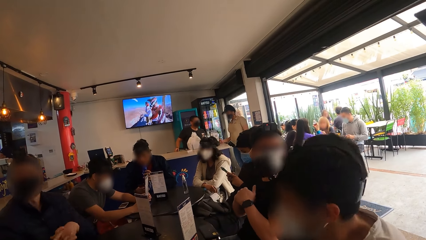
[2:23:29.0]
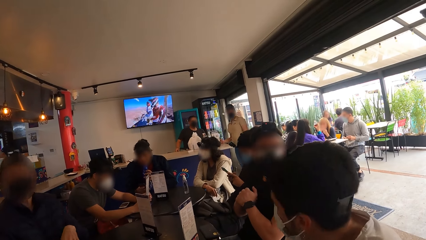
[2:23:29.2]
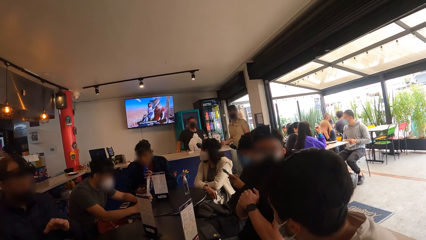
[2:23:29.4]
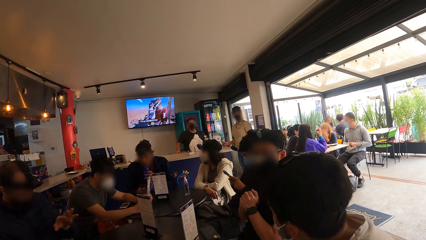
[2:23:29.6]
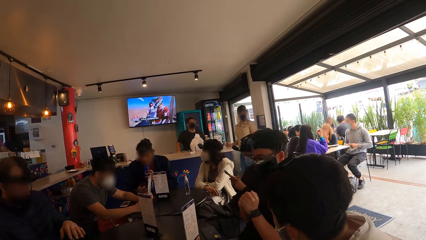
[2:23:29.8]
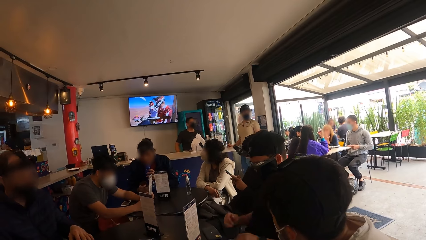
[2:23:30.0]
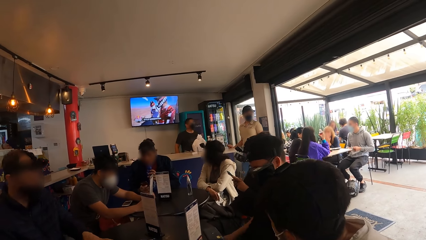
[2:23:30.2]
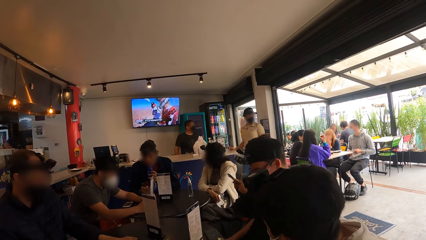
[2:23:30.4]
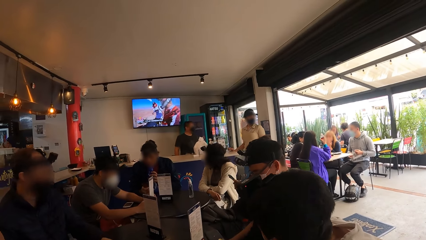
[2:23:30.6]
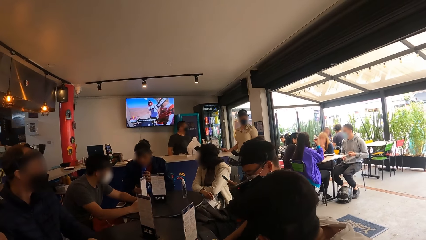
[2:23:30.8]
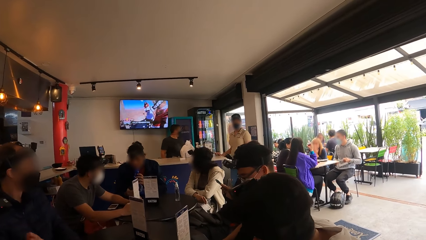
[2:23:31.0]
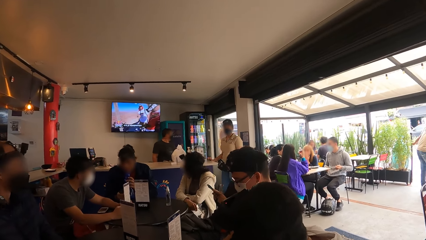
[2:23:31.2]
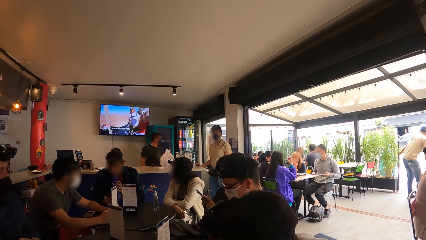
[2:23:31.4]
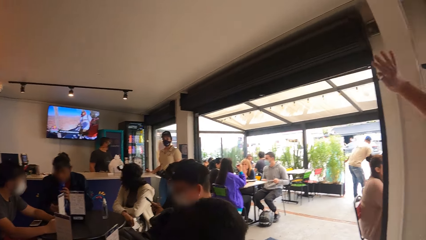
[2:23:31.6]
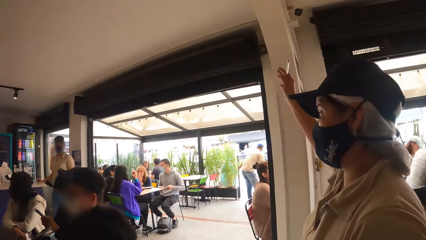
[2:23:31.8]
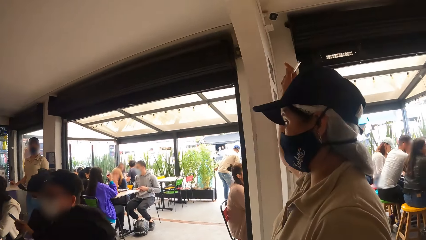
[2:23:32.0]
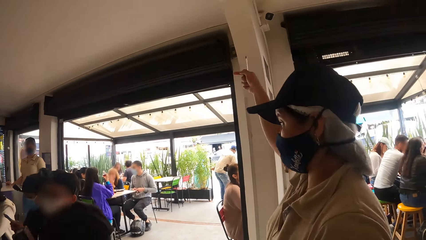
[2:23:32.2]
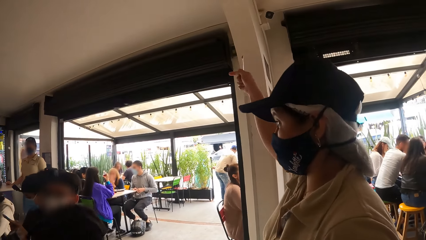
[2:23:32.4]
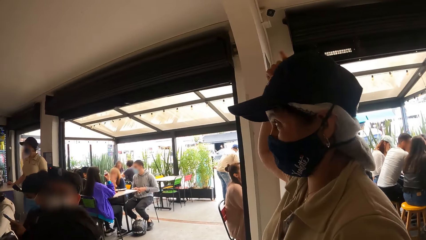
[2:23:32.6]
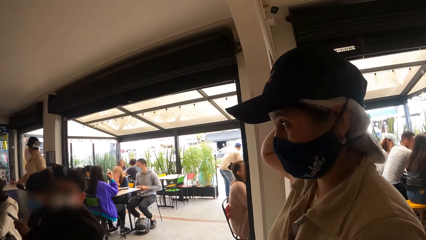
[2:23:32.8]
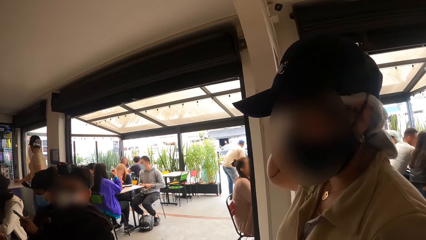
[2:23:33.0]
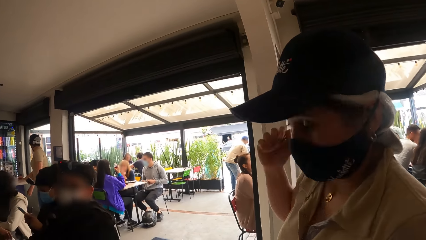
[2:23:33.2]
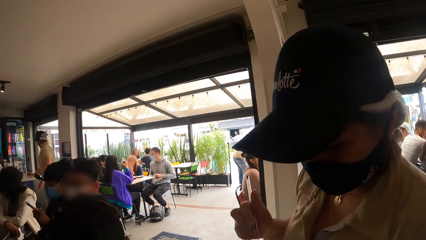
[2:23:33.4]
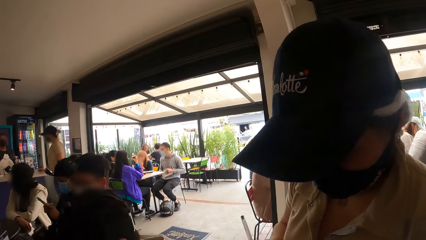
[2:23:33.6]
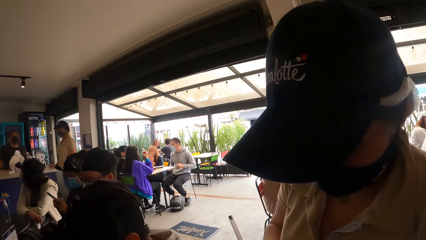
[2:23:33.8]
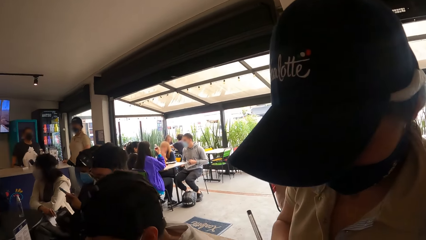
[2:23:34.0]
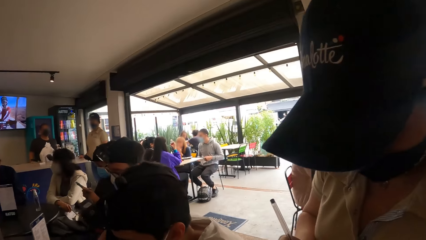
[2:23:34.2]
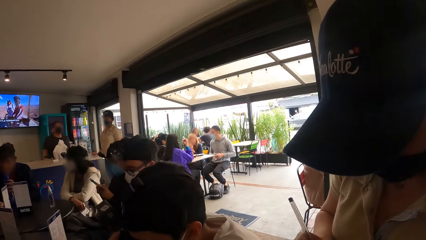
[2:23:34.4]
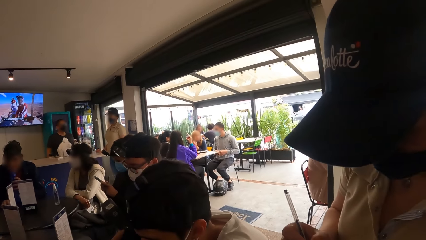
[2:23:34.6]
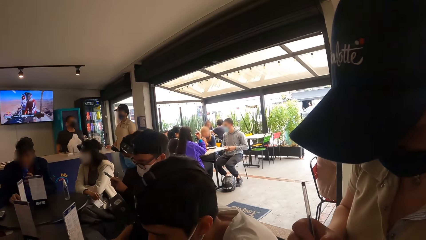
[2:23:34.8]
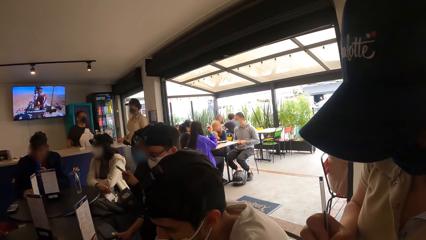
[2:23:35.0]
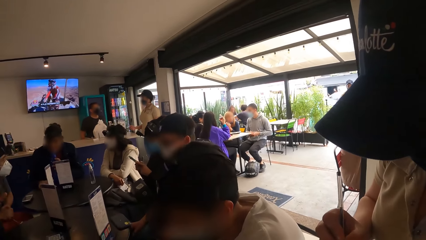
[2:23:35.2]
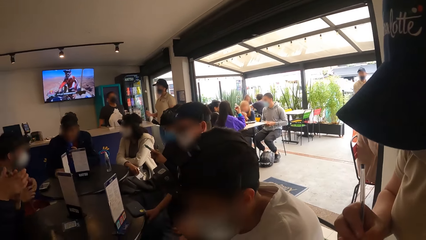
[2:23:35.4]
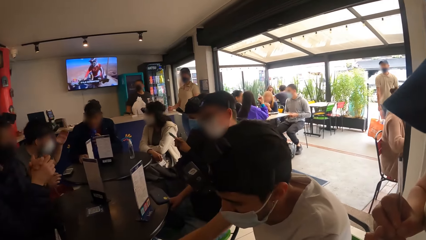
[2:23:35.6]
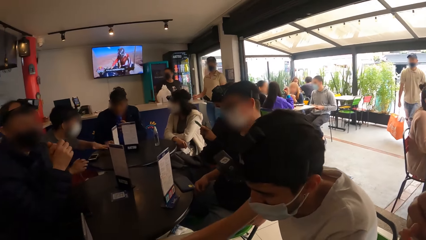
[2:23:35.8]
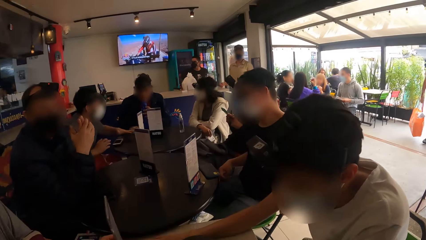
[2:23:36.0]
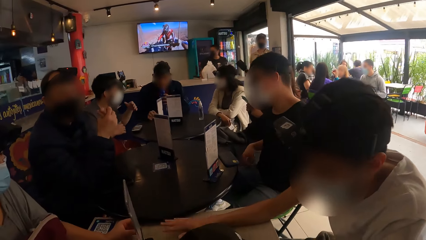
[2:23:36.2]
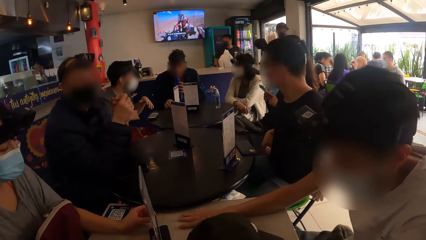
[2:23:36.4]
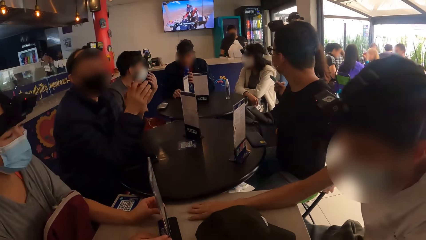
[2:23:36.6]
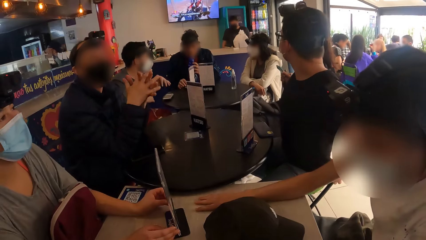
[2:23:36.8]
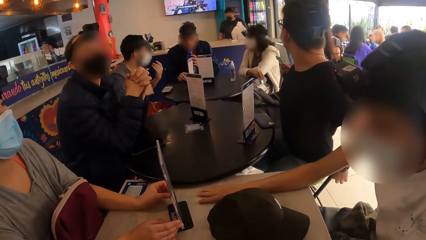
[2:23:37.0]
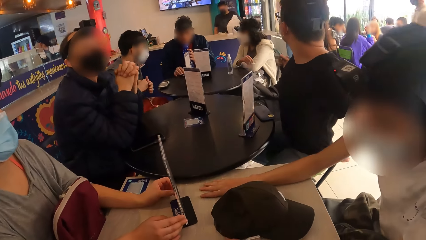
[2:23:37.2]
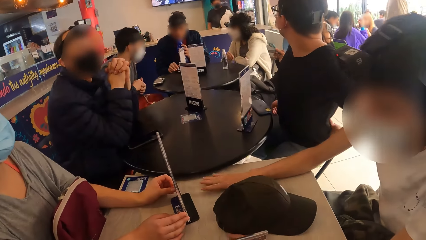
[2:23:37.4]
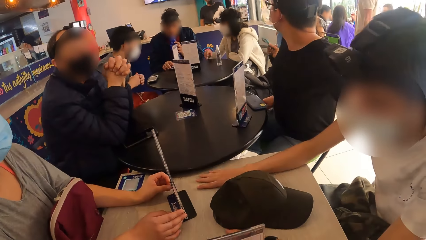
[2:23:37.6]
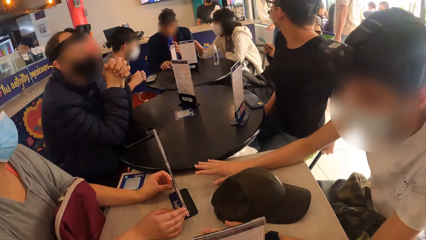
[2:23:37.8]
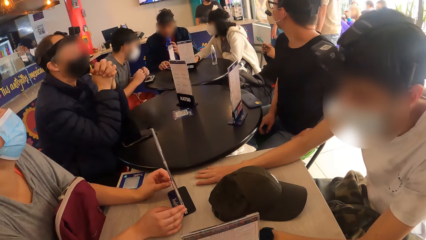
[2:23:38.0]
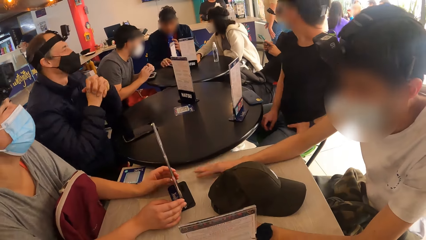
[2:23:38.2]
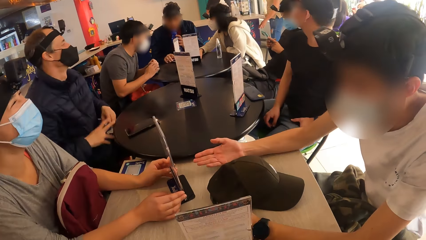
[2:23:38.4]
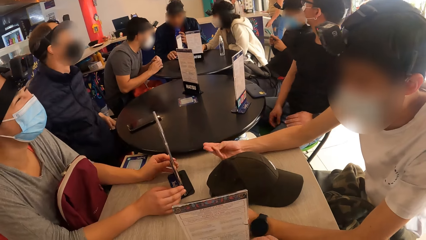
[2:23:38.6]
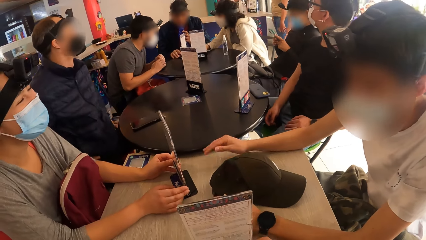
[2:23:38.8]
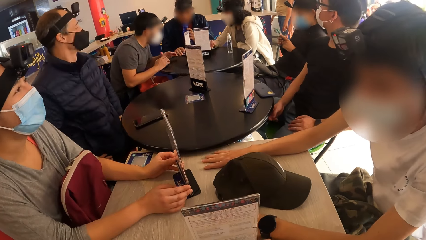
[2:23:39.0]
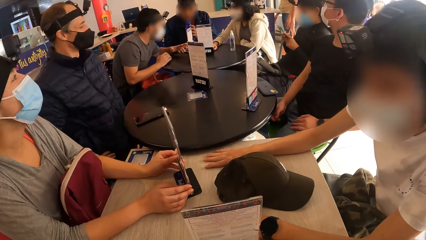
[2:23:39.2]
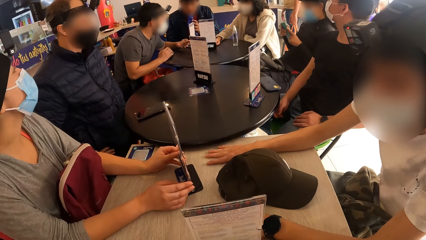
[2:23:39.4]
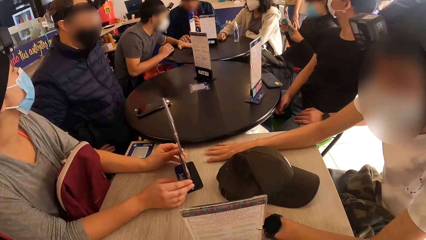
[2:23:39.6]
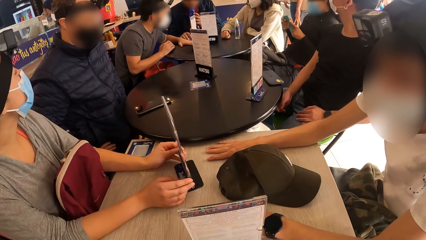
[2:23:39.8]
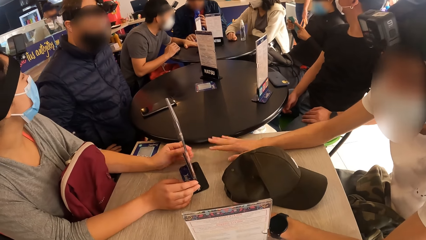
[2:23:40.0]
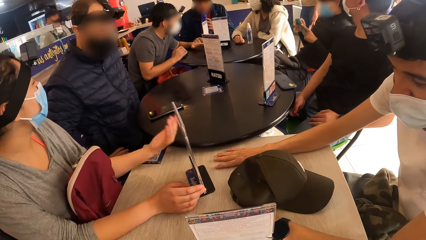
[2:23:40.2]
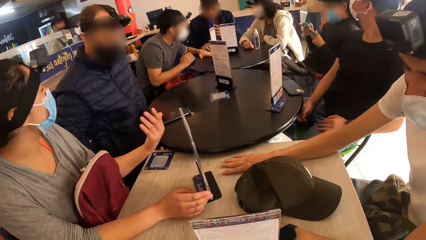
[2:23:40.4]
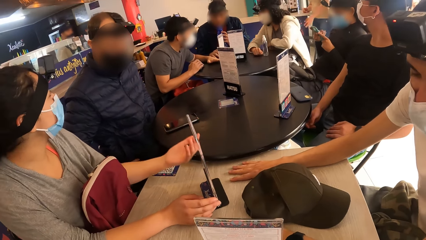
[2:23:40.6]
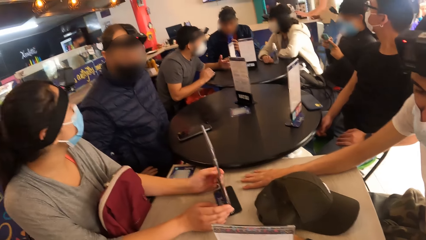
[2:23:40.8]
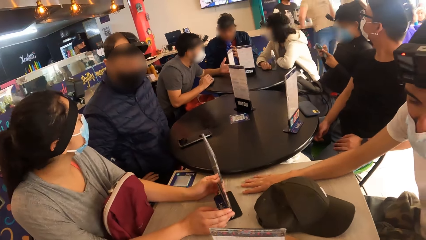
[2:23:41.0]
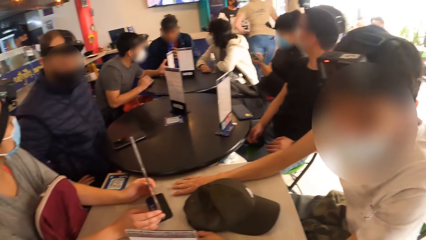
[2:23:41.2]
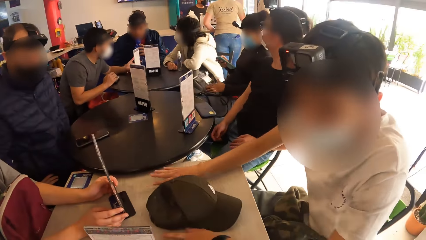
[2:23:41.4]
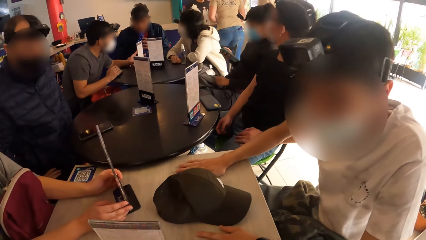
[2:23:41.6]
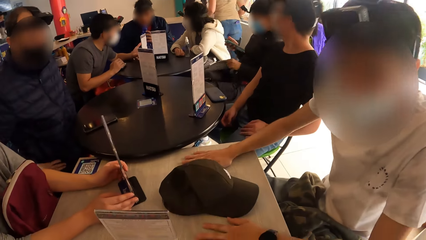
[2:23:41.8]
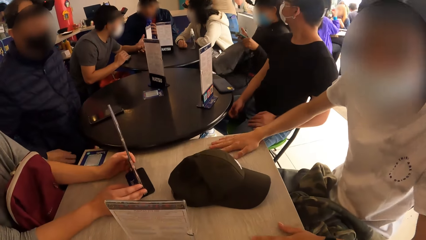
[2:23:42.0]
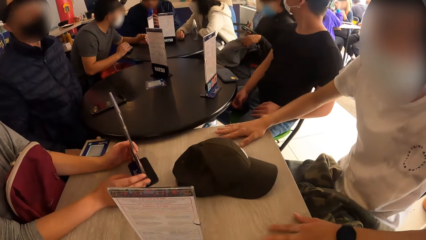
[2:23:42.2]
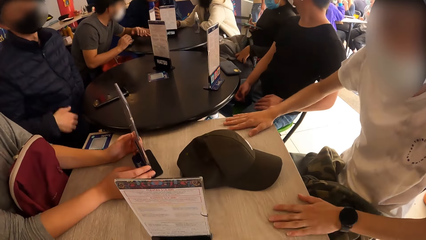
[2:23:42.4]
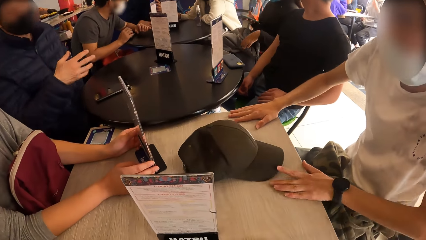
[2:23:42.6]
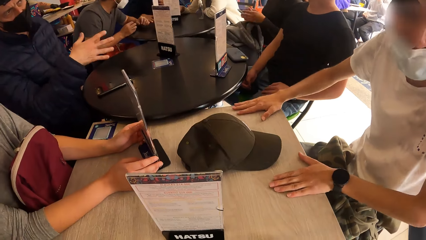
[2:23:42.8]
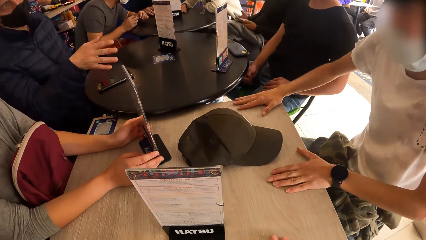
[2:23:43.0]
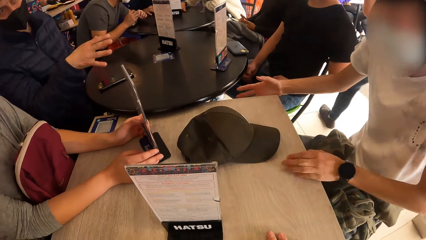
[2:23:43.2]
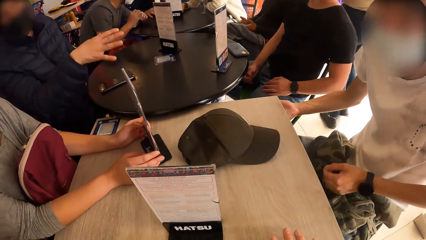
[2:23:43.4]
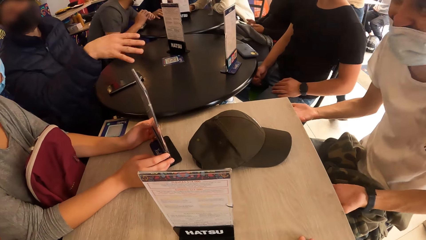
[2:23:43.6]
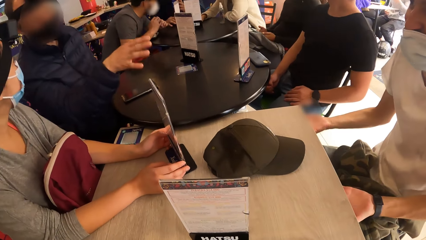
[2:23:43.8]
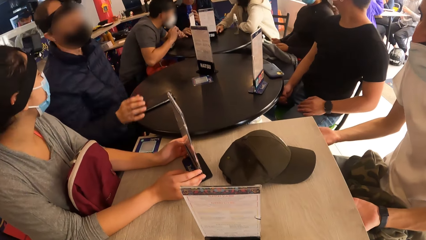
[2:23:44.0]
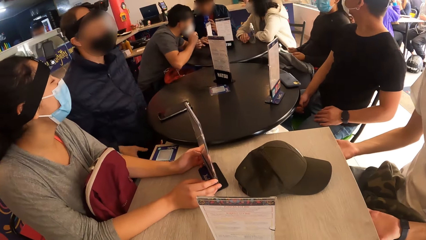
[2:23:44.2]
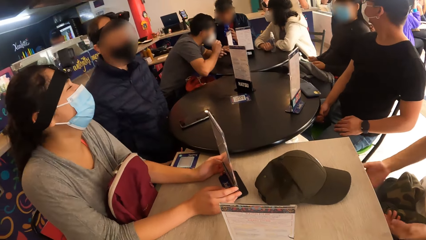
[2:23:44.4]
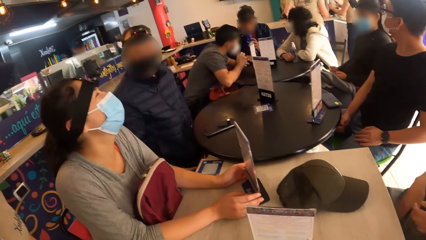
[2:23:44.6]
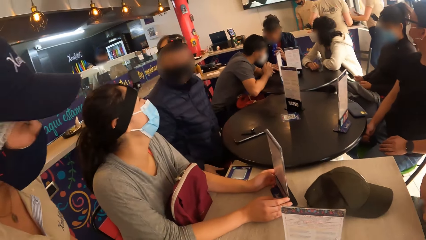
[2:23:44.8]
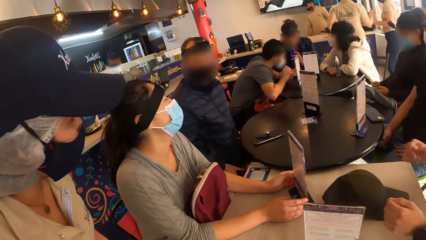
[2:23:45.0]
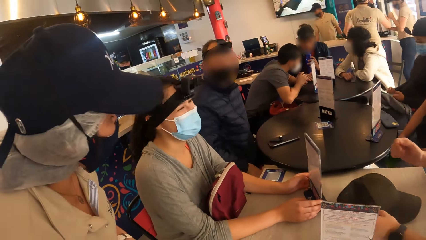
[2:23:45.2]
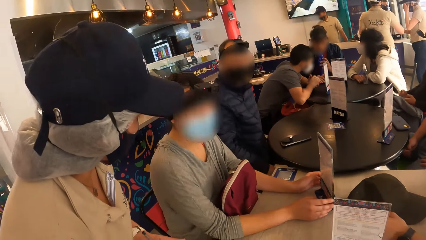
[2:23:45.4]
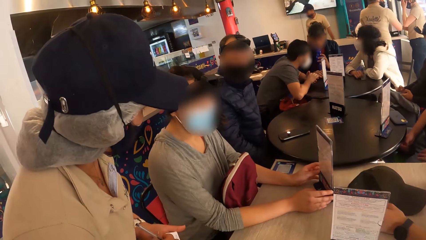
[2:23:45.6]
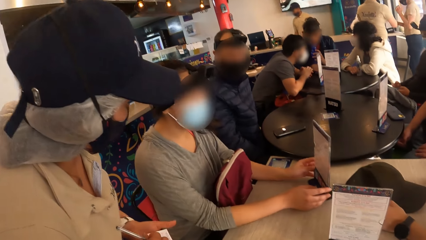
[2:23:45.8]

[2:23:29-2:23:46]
The camera wearer looks around a room. A waiter makes gestures with her right hand. The waiter looks around the room. The waiter writes on a jotter in her left hand with a pen in her right hand. A man rubs his hands. Another man taps both hands on a table and taps a book on the table. A woman makes gestures with her left hand. The camera wearer looks around the room. The first man makes gestures with his right hand. The woman interacts with the first man at the table. The other man places both hands under the table. The woman interacts with the waiter.
